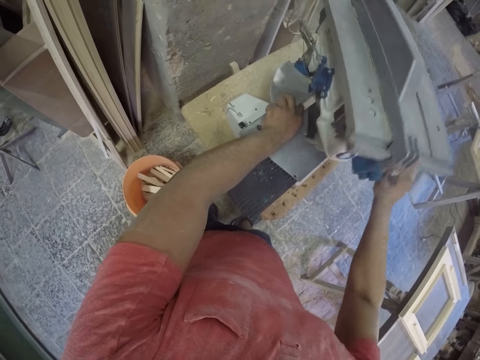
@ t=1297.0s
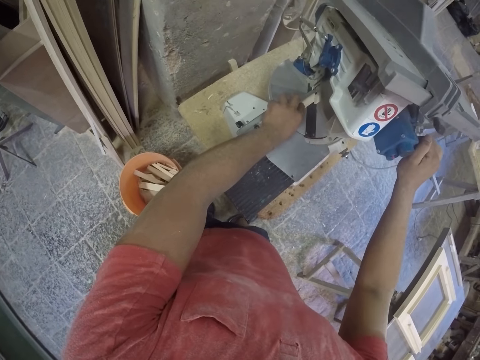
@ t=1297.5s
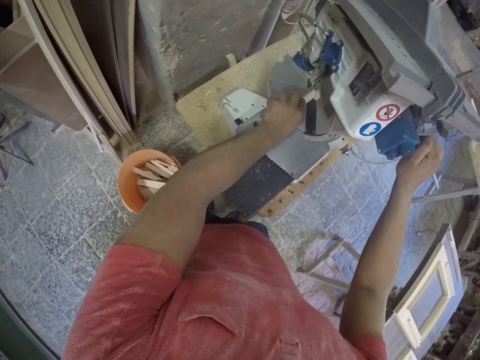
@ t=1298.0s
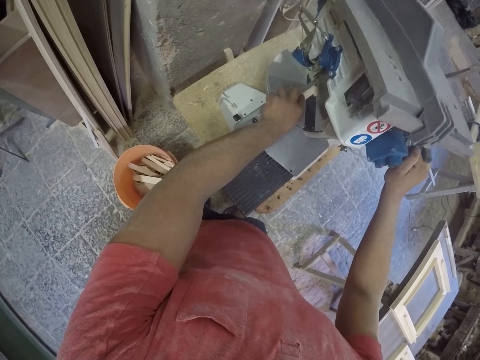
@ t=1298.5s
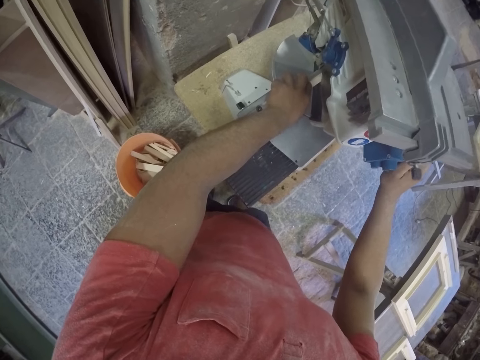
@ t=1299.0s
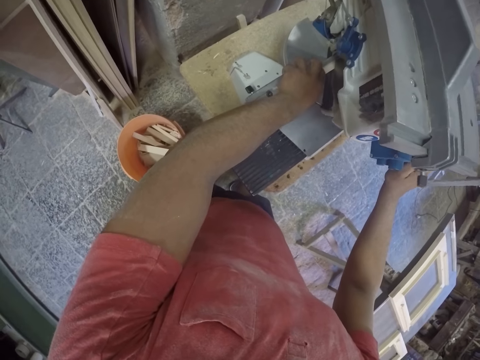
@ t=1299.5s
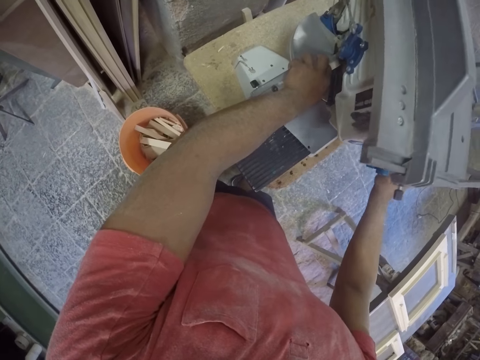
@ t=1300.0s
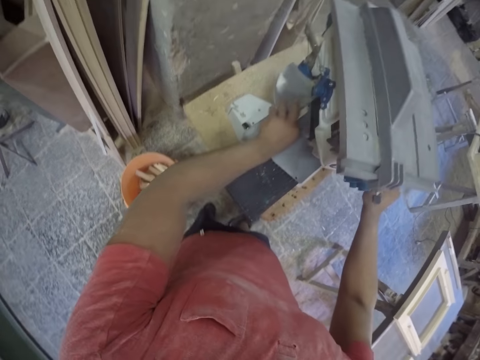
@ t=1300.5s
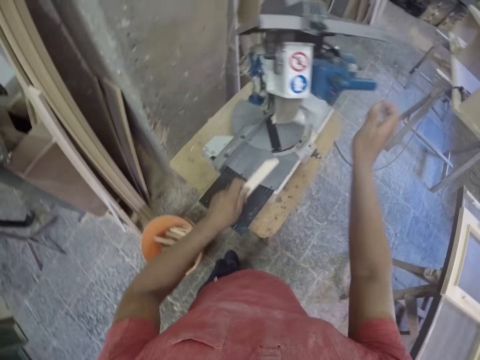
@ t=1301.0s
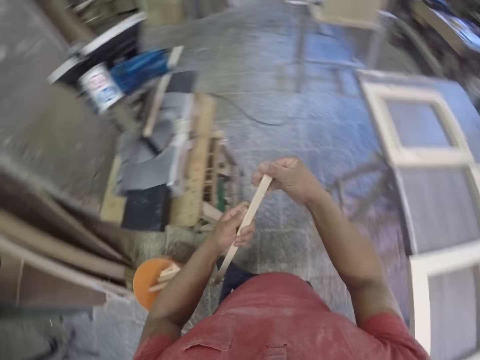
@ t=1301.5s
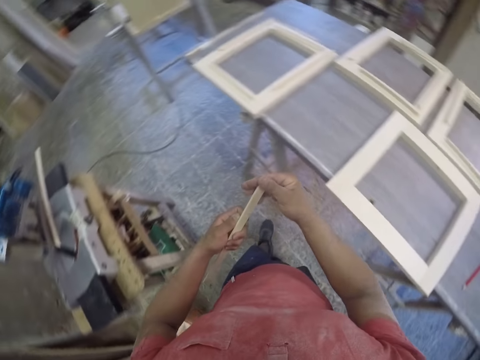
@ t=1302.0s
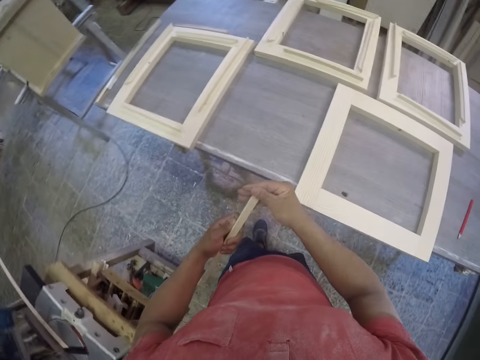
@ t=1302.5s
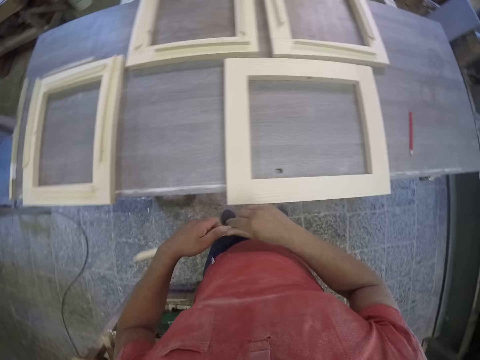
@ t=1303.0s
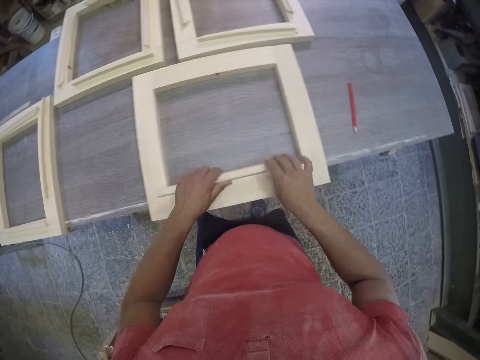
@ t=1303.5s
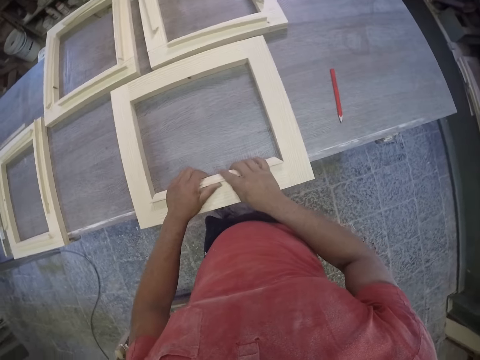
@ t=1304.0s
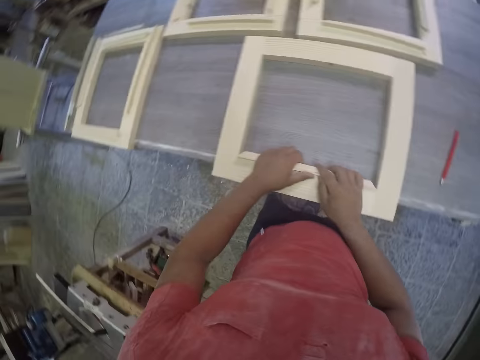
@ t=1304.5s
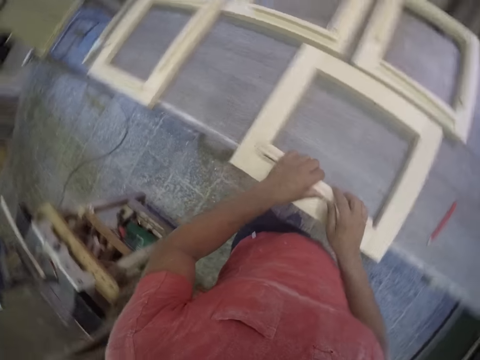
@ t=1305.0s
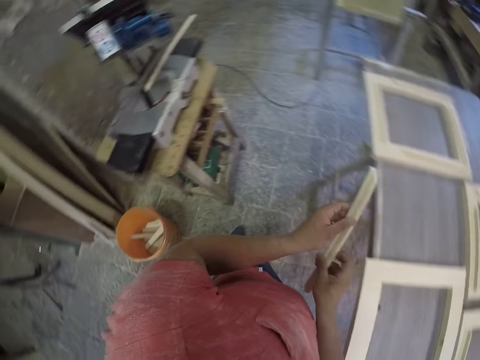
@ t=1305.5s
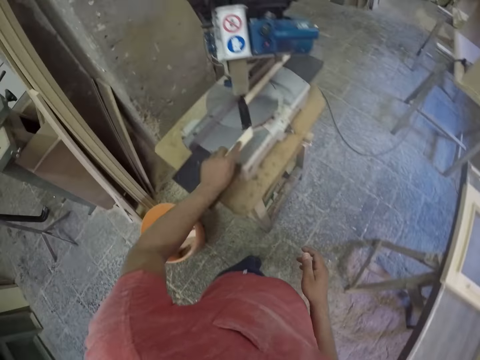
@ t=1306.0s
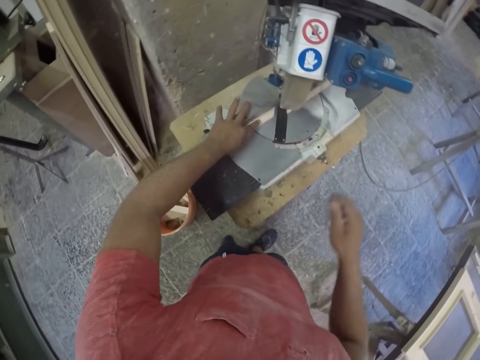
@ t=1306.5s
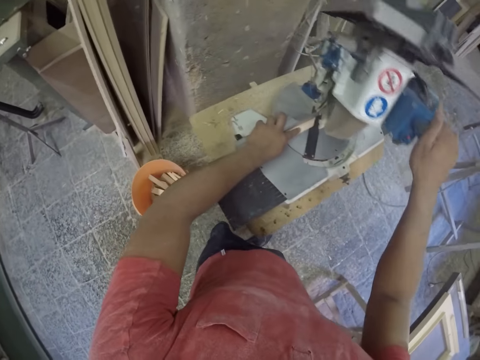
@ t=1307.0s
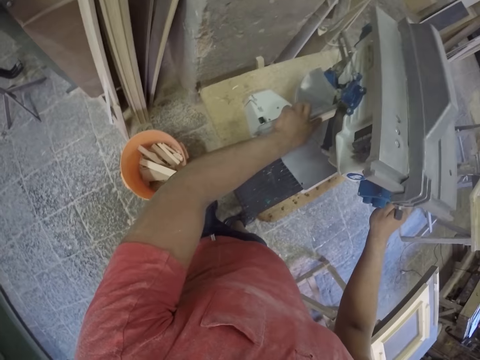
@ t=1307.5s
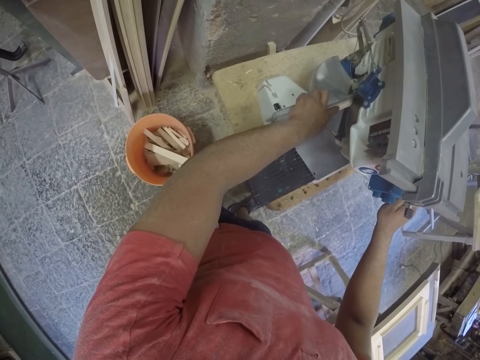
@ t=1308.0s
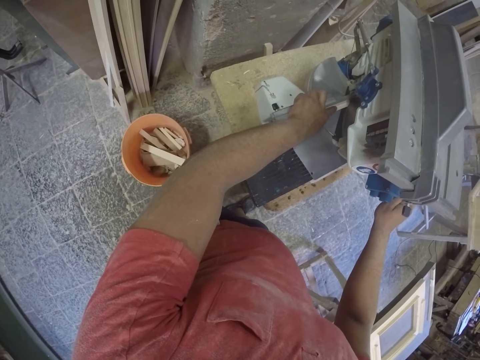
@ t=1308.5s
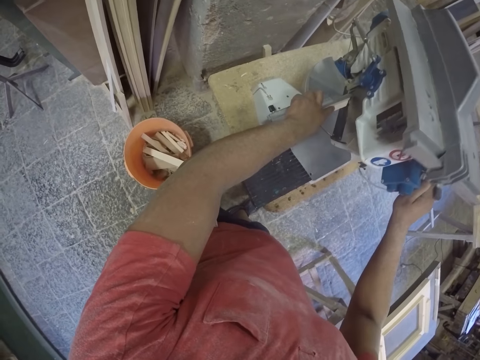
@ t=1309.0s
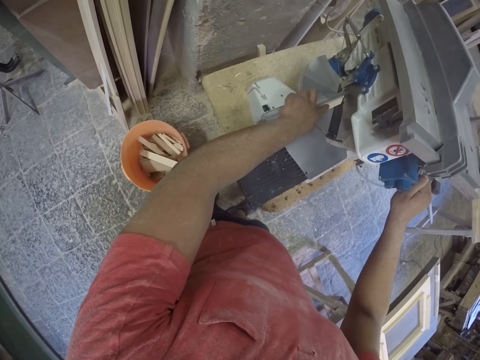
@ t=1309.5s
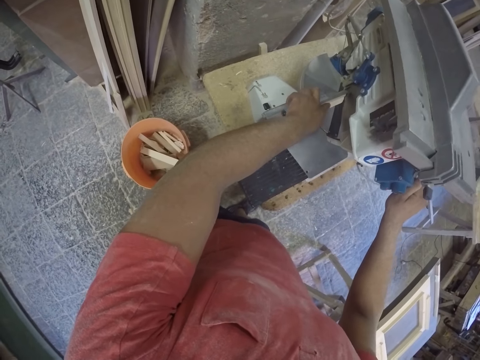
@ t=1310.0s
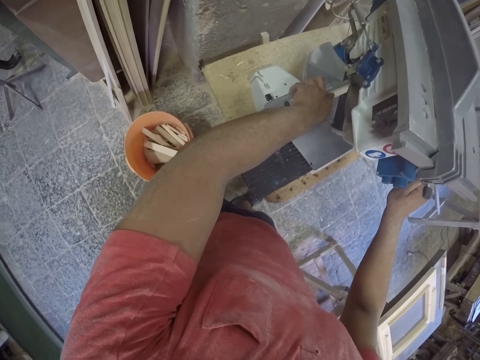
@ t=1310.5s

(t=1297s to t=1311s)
The camera wearer fixes a piece of wood on the main frame. They place the piece of wood on a cutting machine. They press the machine to cut the wood.

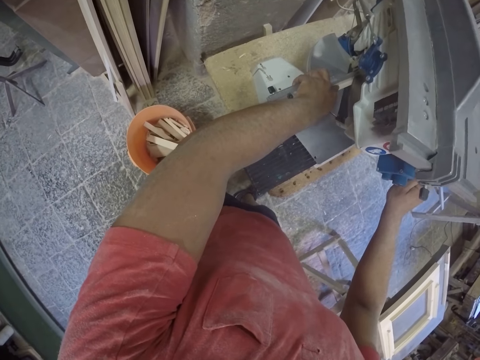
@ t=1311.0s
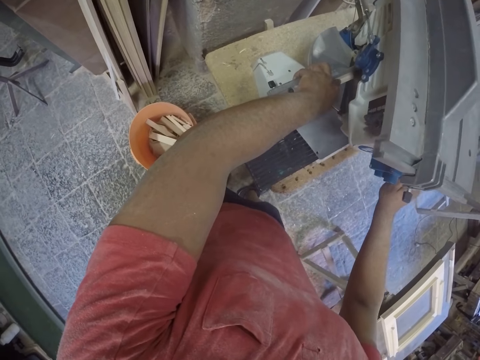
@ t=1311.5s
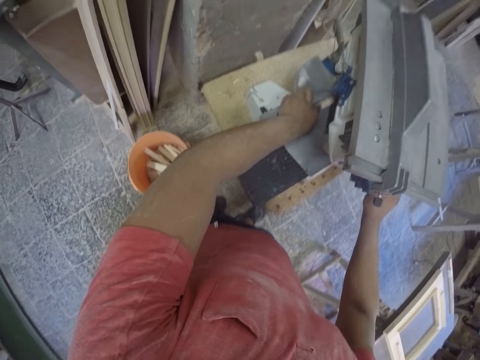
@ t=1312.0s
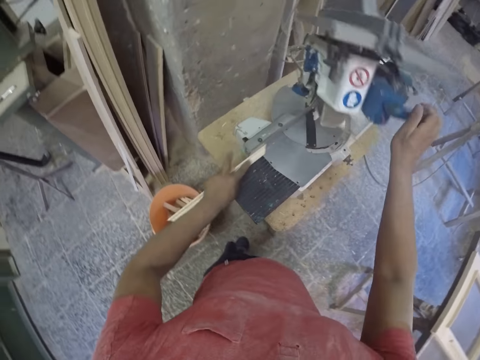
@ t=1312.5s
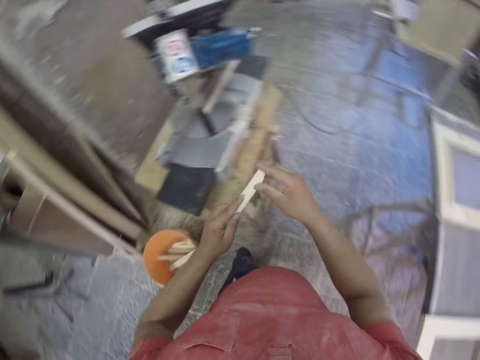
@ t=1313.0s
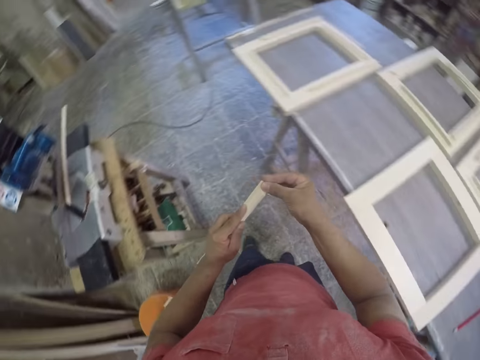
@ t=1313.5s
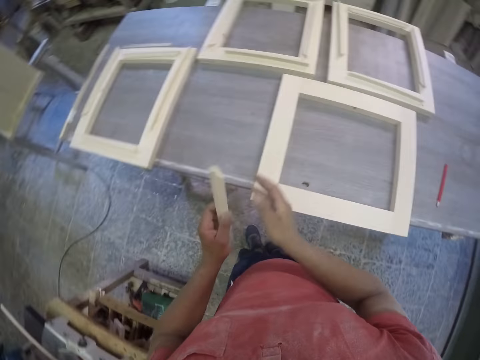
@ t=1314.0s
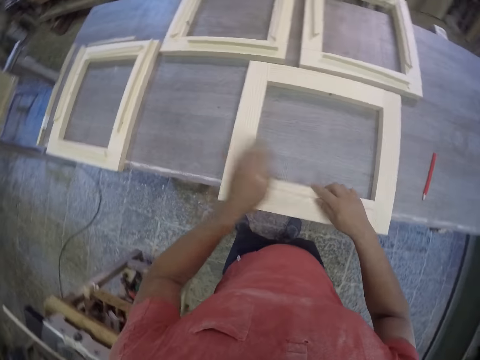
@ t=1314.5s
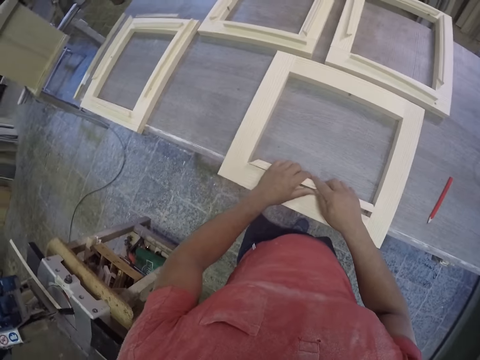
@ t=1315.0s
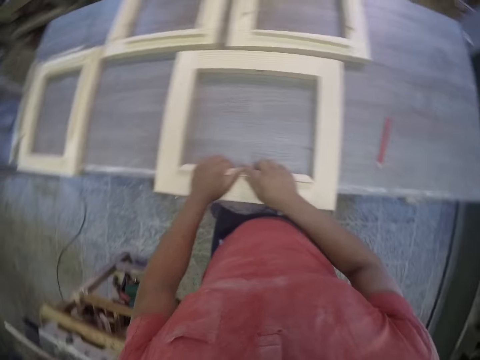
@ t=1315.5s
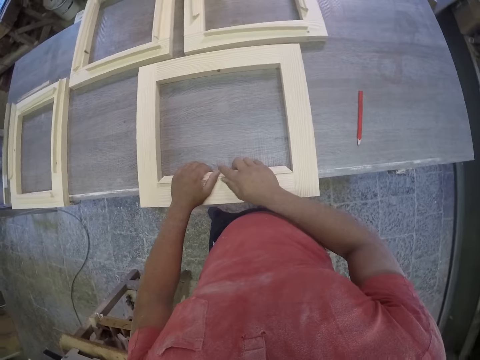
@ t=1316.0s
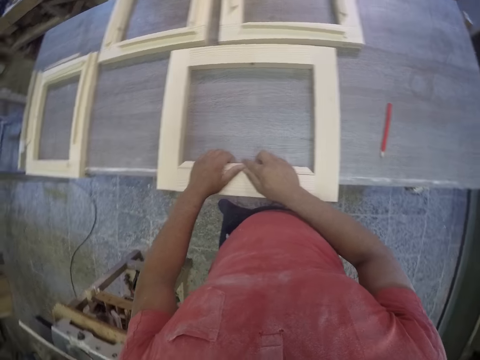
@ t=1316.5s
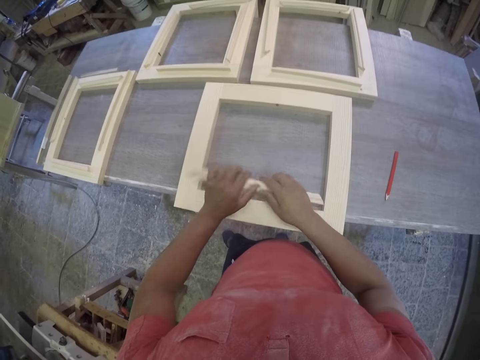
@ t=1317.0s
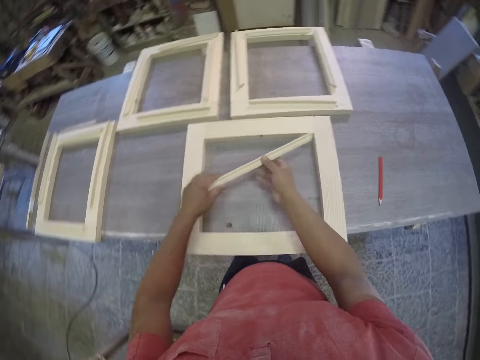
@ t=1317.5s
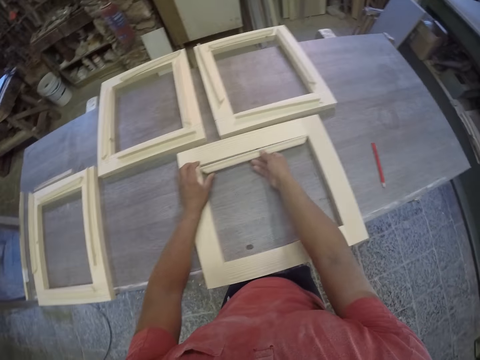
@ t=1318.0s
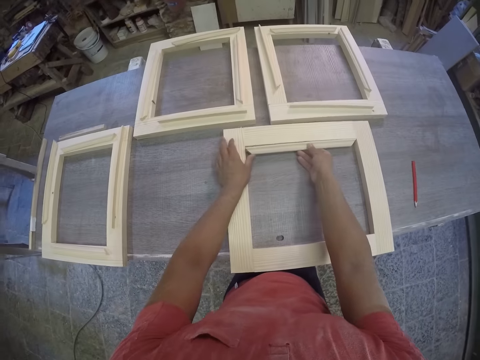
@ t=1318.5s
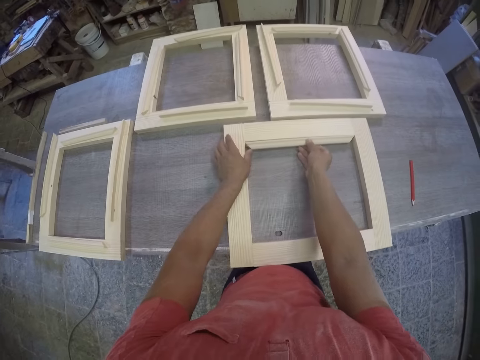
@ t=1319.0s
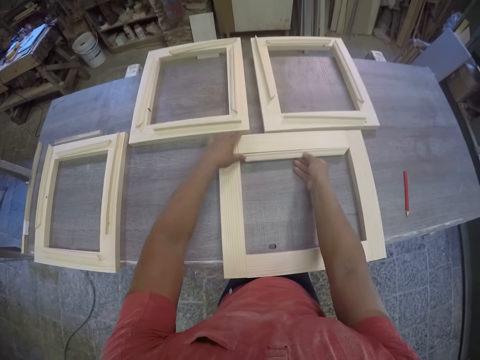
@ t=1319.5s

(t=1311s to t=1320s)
The camera wearer feels the edge of the wood. They fix a piece of wood on the main frame.

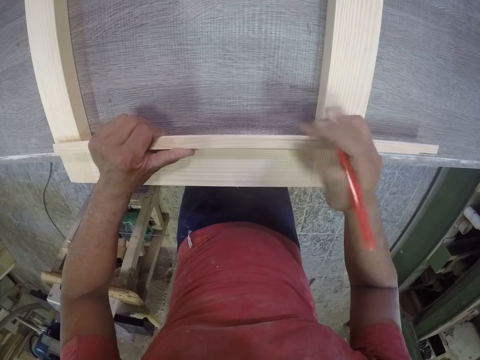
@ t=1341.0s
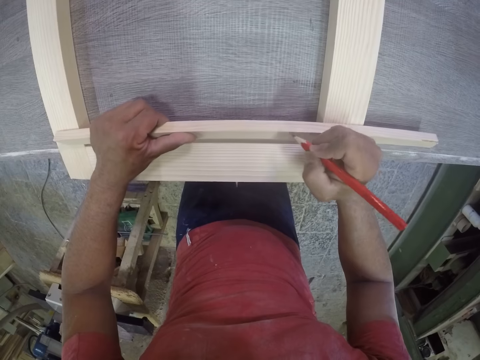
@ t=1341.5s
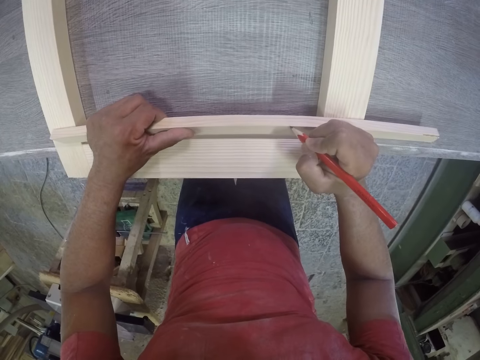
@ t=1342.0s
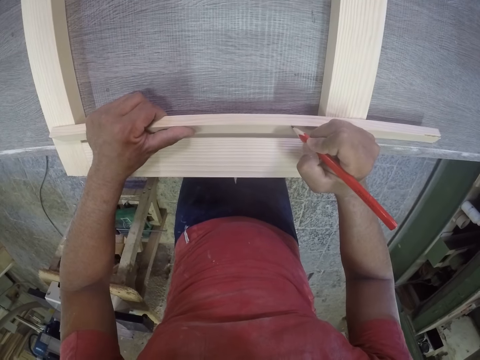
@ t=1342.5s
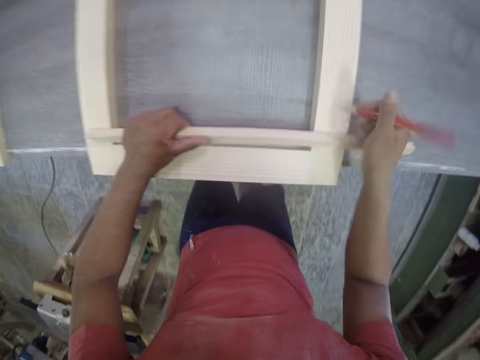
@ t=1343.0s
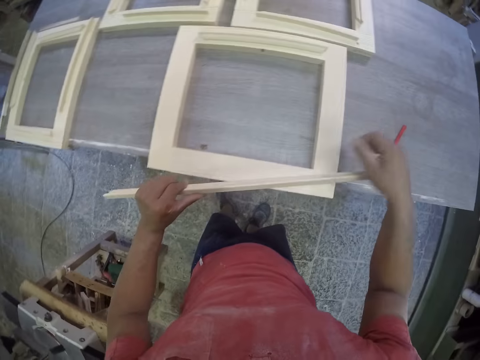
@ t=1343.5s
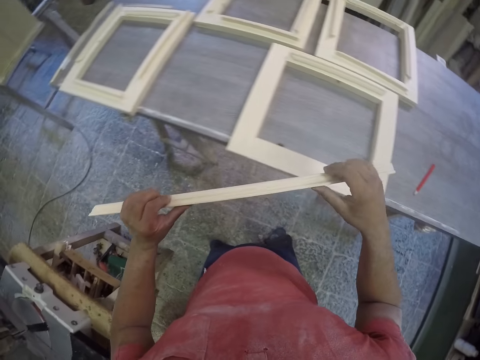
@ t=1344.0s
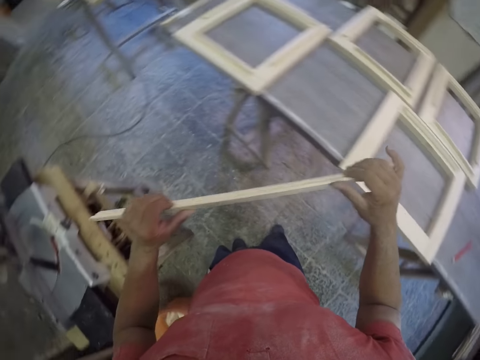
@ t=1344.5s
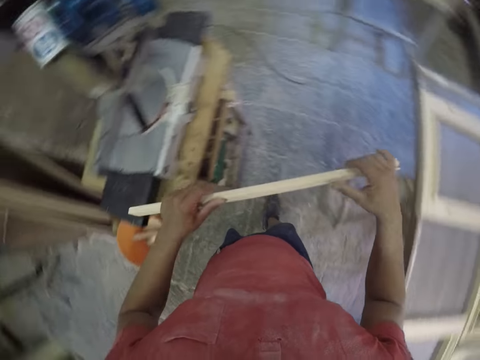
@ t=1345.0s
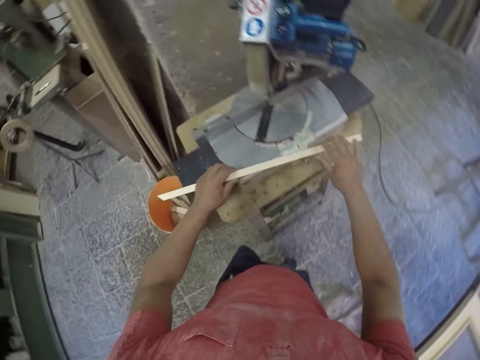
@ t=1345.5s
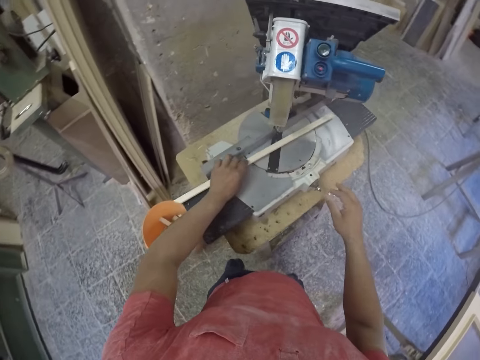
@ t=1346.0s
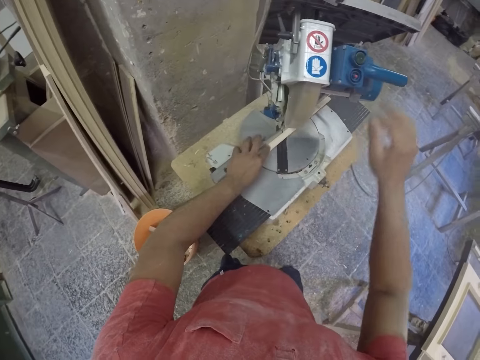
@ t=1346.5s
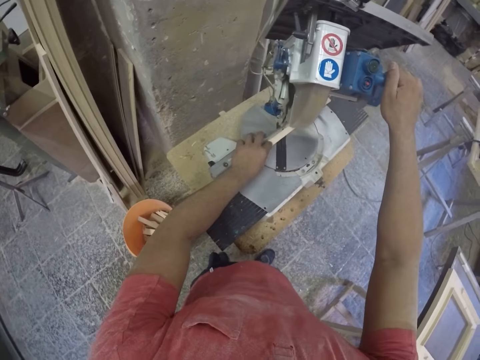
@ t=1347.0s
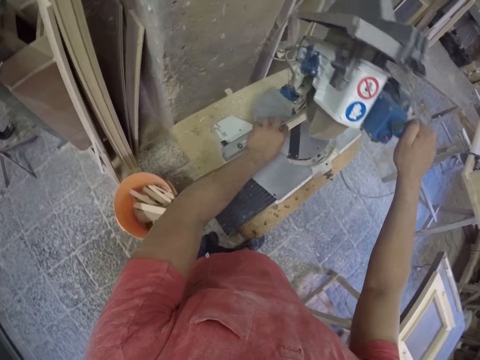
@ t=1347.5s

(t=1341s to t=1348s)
The camera wearer drops the pencil. They hold a piece of wood. They place the piece of wood on the cutting machine and cut a frame piece with a chop saw. They hold the machine.
